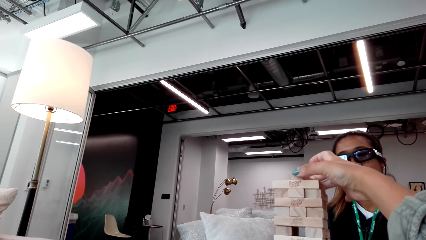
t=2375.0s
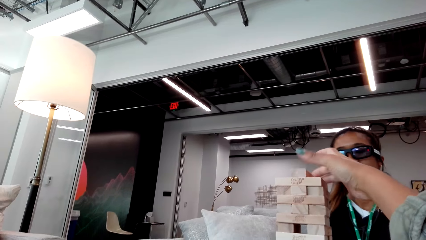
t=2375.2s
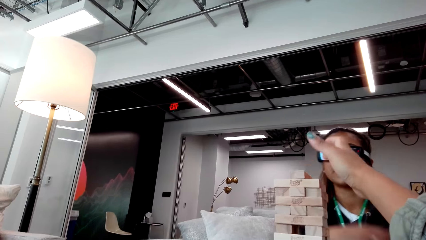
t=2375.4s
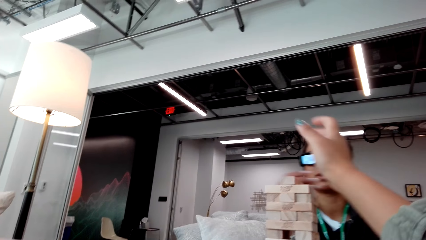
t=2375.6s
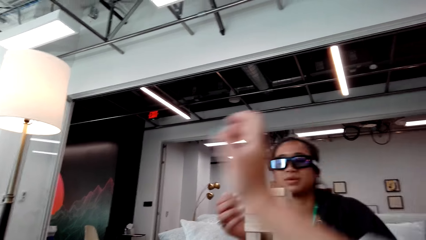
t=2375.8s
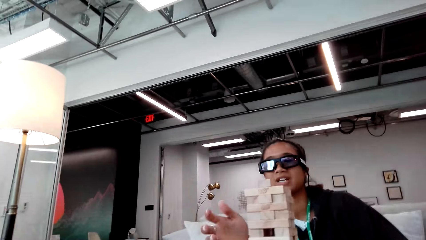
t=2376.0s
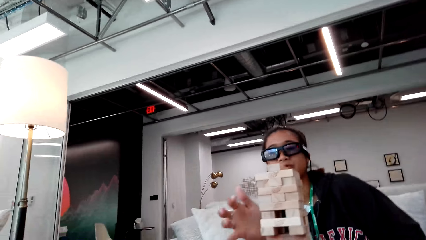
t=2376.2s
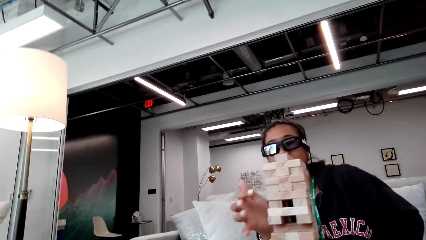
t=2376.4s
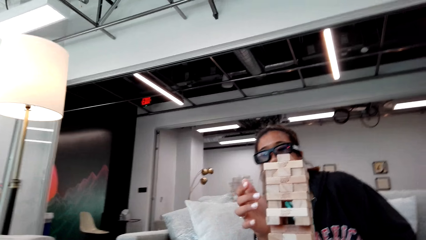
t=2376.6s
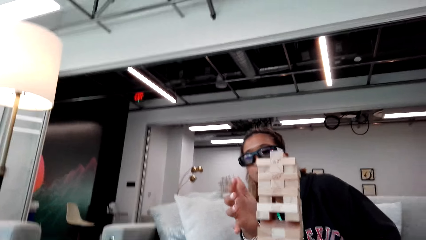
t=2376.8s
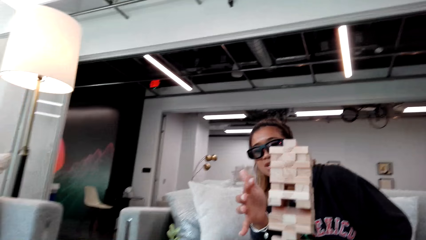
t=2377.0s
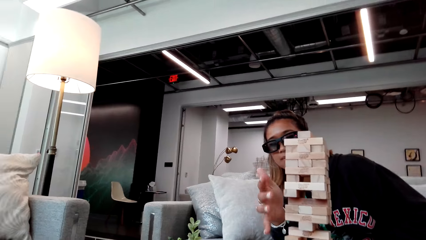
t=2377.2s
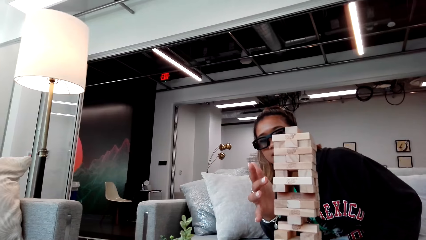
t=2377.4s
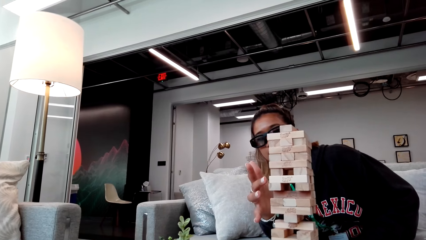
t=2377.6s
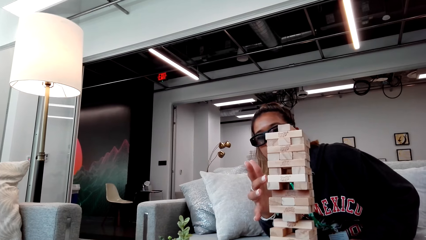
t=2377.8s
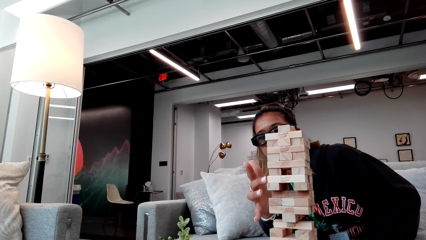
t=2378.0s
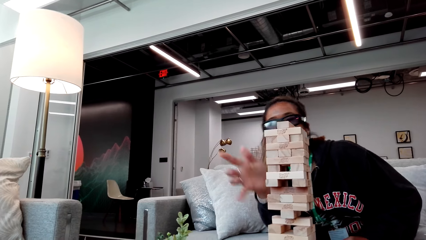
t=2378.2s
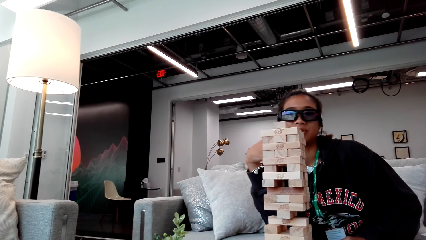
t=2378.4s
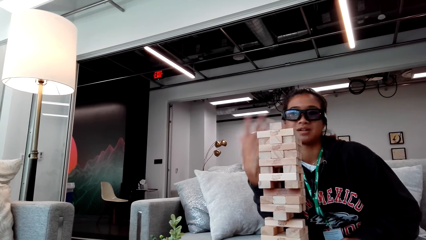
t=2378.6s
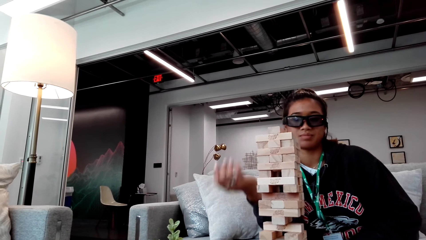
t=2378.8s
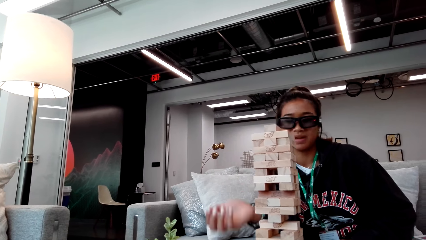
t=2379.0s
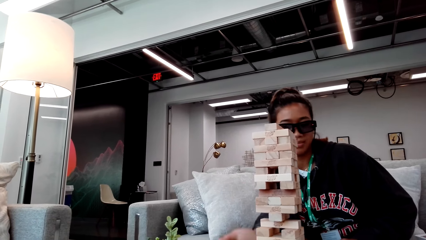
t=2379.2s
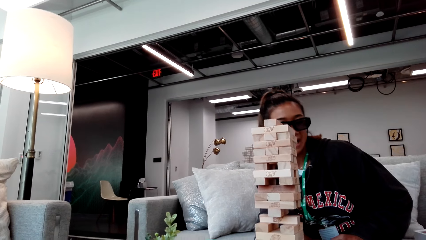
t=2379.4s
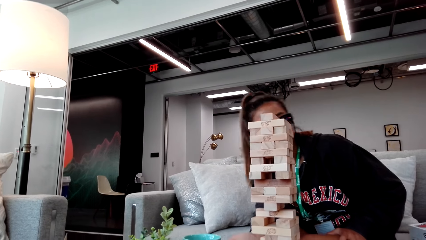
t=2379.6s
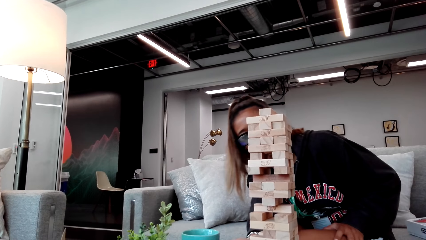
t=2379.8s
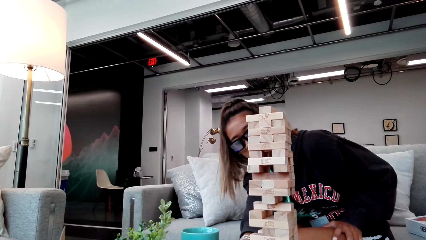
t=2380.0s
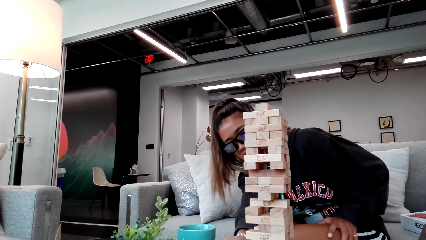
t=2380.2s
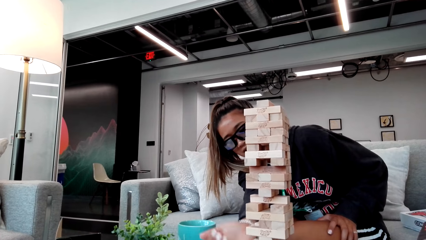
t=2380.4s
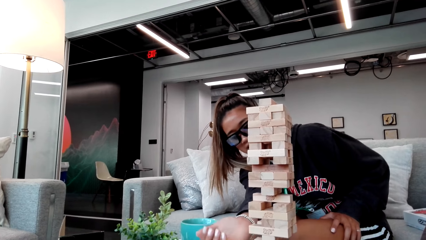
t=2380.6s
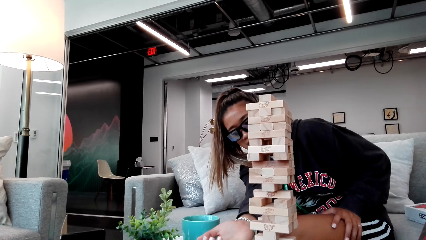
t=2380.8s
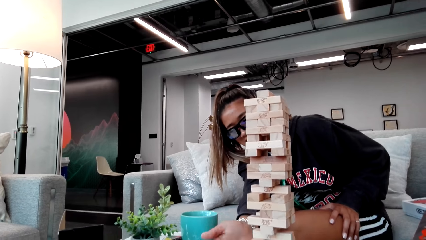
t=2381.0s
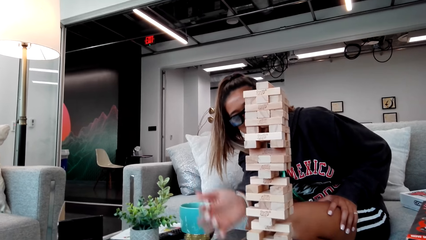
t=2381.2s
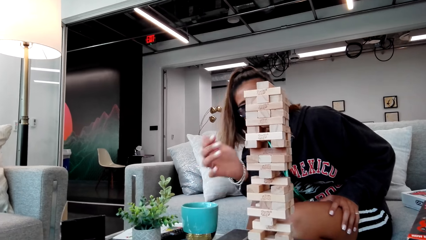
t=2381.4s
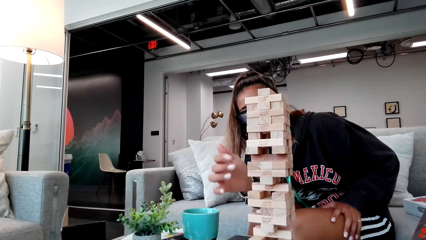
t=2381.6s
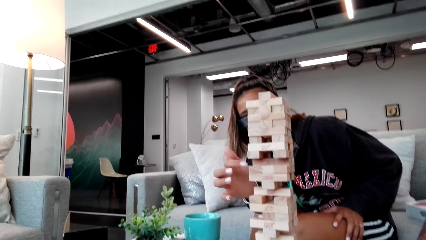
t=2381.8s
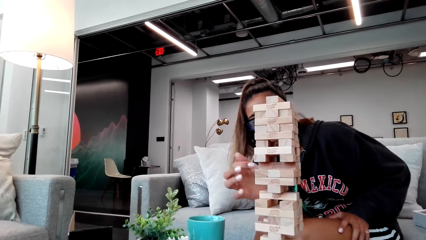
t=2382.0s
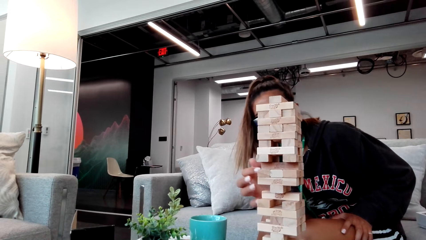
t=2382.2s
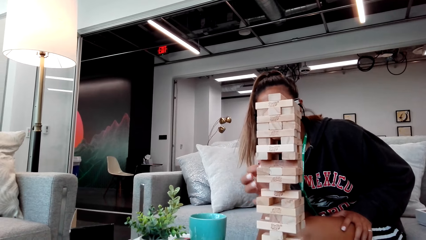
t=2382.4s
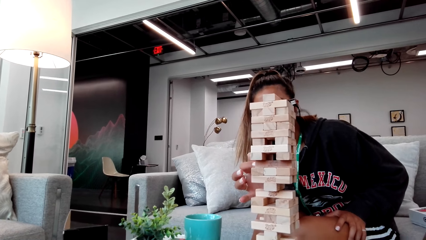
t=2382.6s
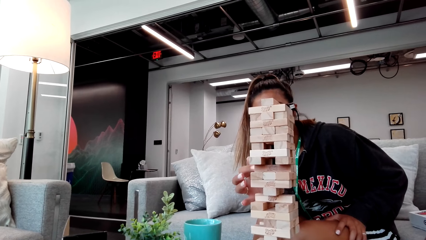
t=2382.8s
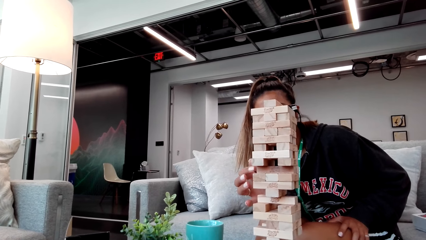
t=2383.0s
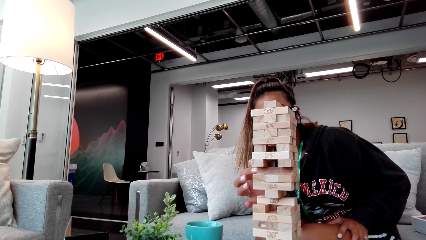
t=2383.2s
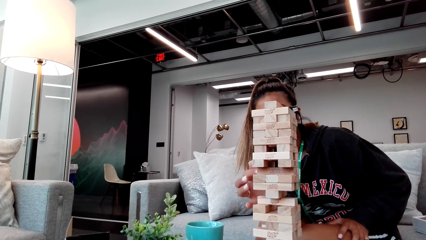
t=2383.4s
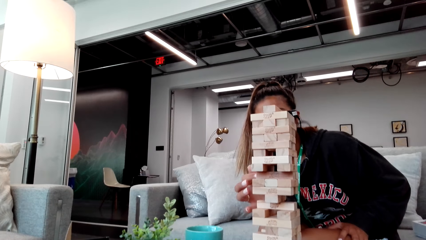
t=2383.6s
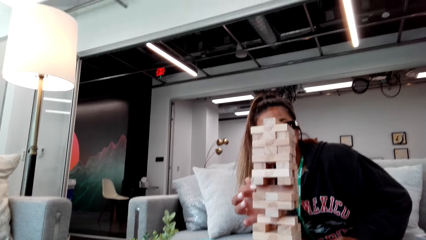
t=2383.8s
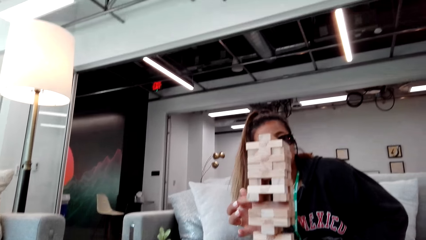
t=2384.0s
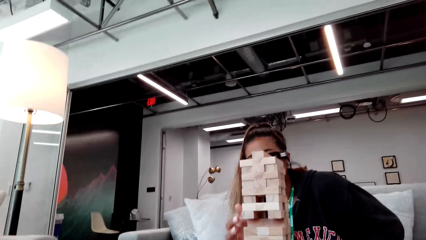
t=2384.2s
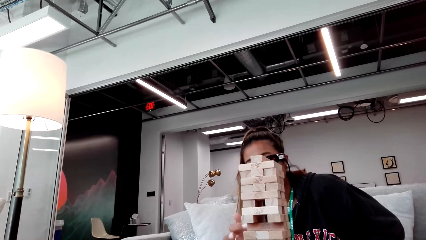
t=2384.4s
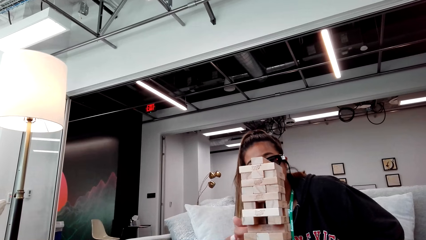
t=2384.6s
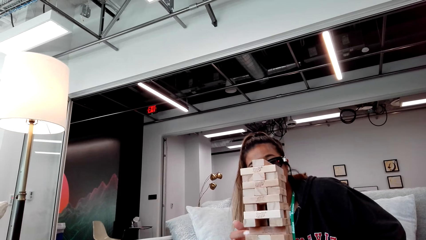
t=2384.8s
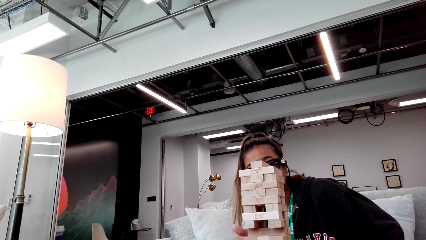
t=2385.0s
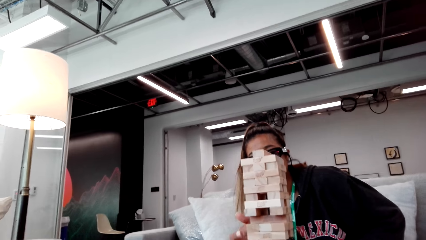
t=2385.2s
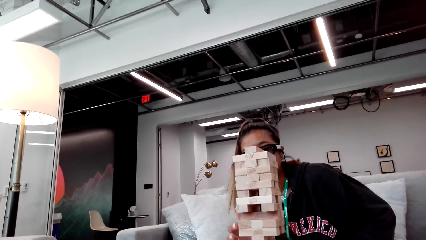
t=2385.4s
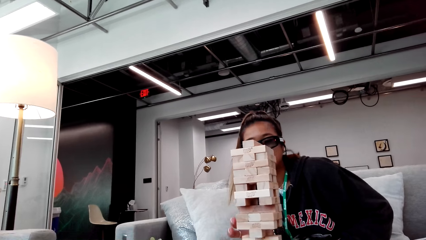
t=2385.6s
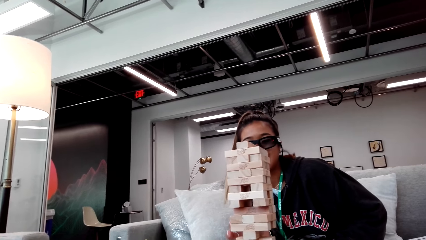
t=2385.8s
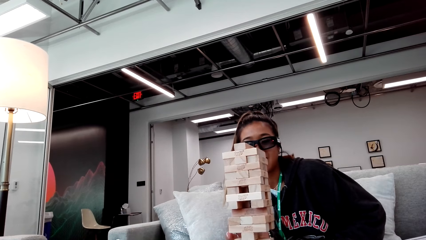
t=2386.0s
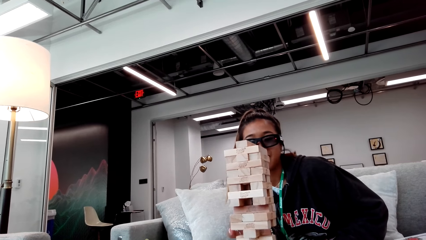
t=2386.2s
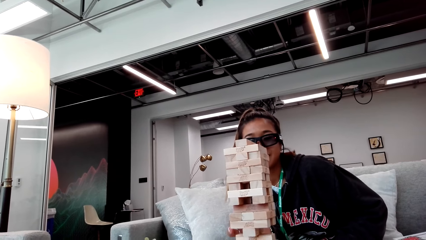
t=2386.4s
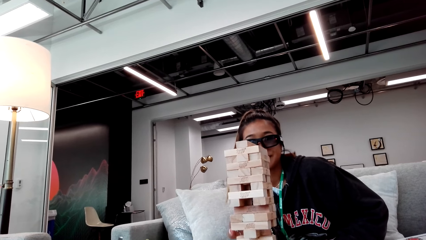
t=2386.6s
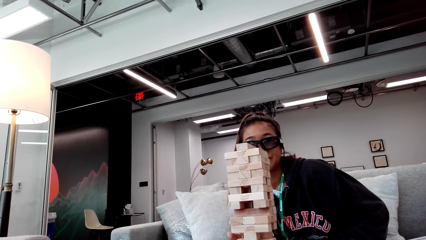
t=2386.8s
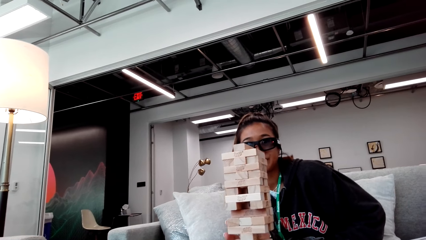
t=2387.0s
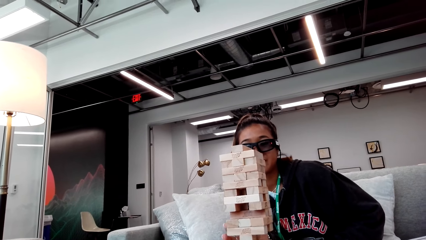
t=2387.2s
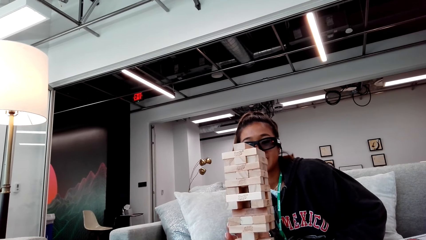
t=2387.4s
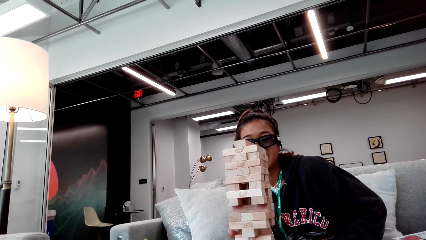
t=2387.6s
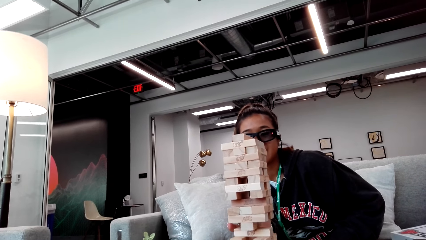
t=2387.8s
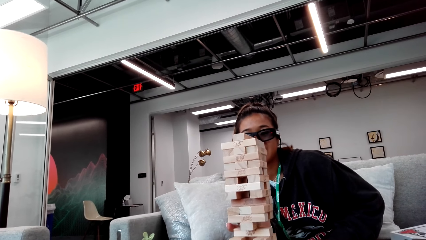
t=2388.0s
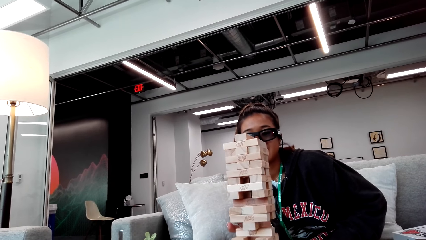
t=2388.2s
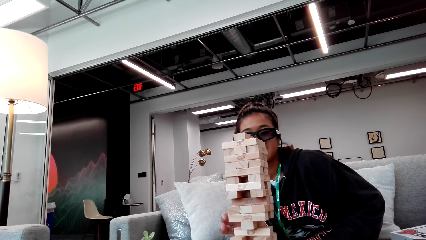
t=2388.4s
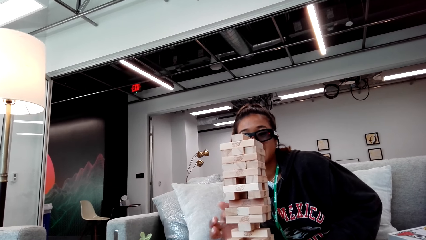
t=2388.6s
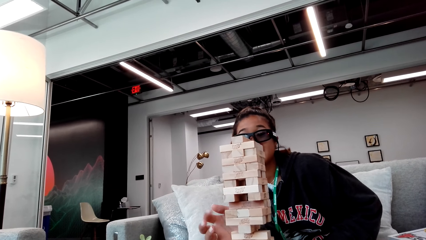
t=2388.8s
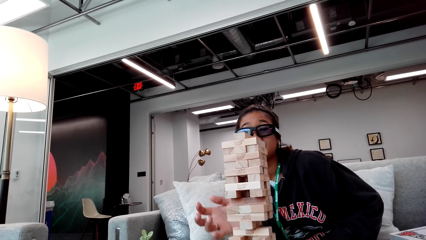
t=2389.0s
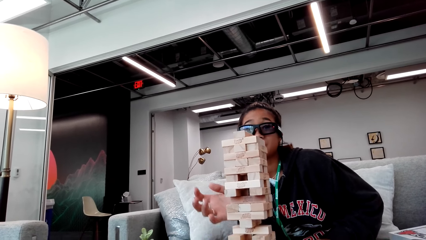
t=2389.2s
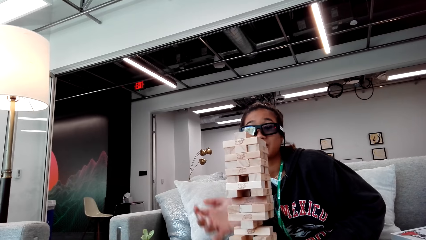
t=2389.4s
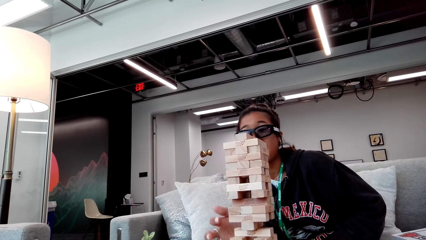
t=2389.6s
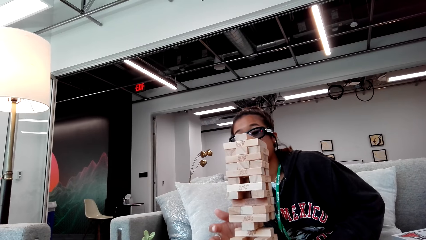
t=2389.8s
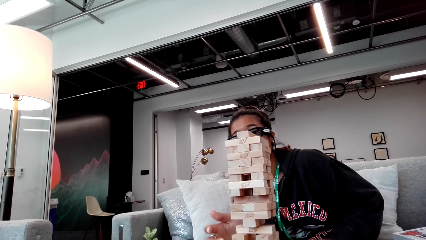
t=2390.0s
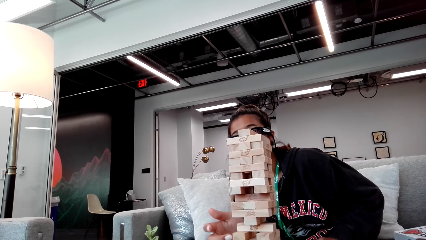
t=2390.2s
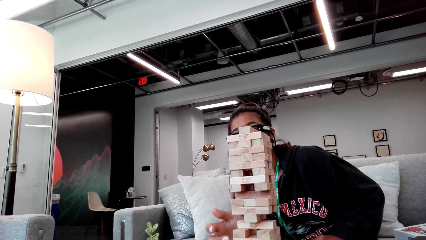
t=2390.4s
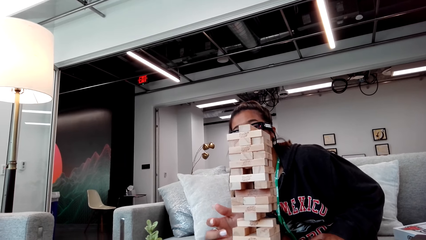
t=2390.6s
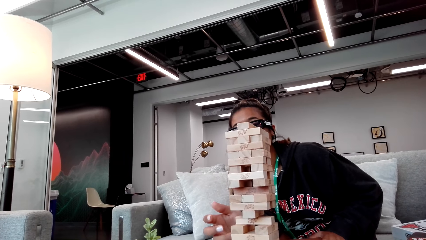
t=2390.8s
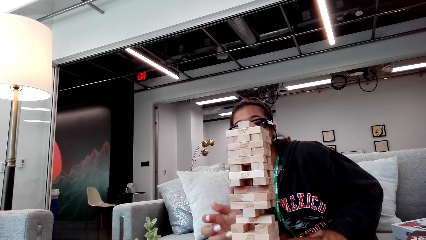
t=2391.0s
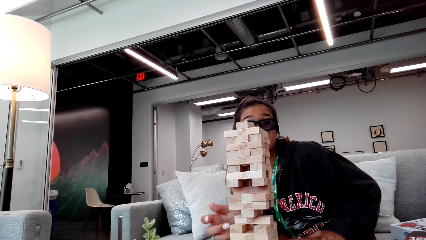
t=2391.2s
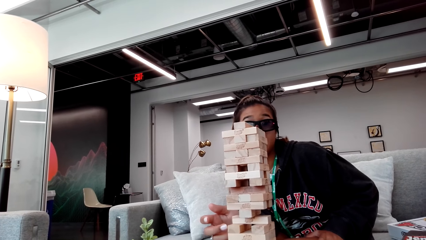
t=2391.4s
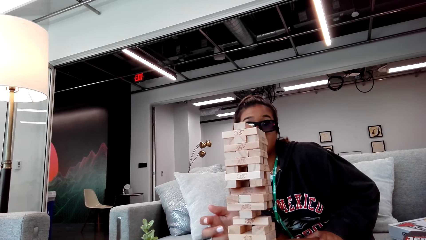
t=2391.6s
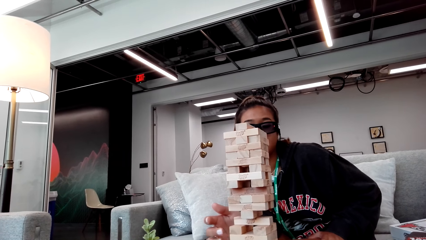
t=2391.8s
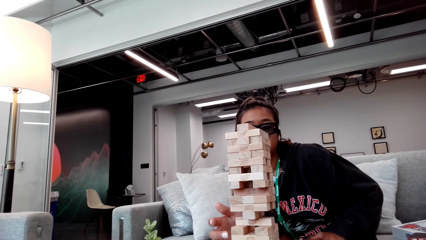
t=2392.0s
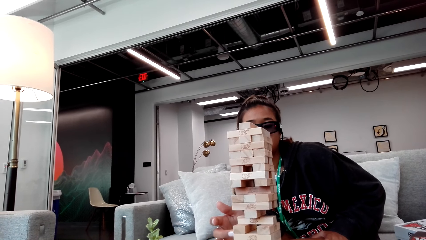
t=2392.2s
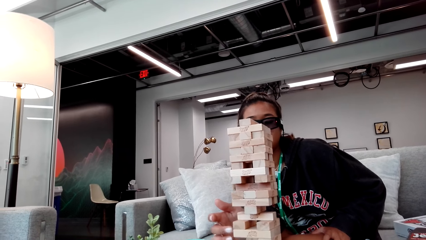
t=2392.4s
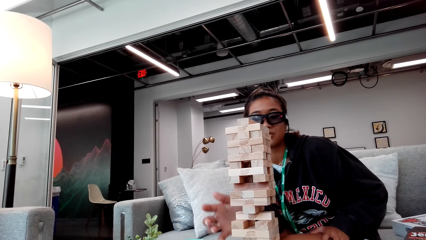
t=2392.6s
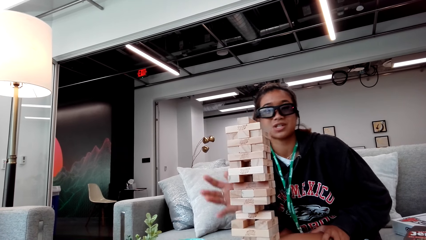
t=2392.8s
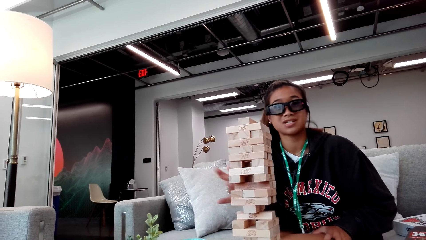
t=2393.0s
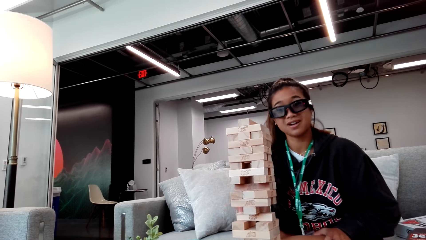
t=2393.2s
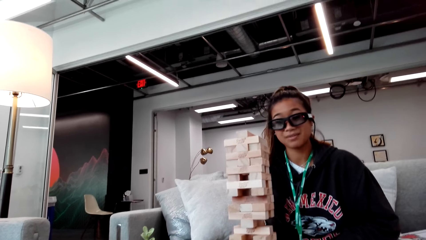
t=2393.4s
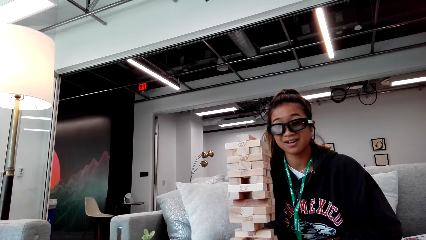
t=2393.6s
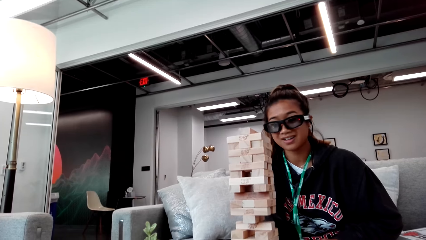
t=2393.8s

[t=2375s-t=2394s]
A woman spreads her hand. The woman touches a jenga block on a jenga tower. The woman taps the jenga block on the jenga tower.
